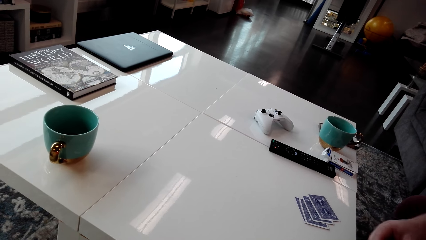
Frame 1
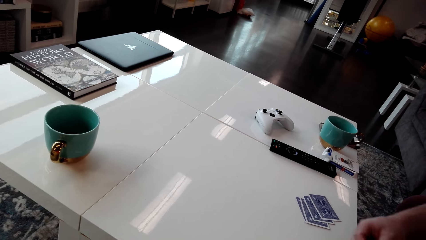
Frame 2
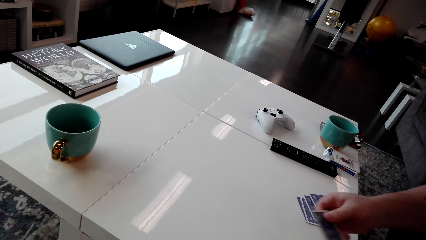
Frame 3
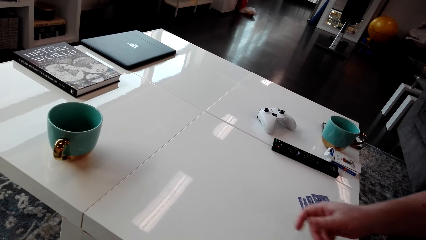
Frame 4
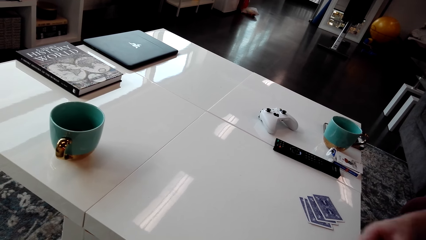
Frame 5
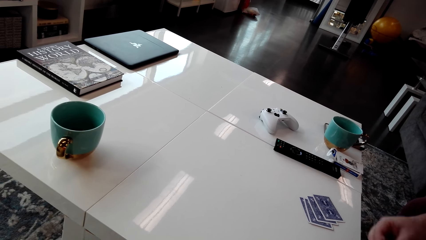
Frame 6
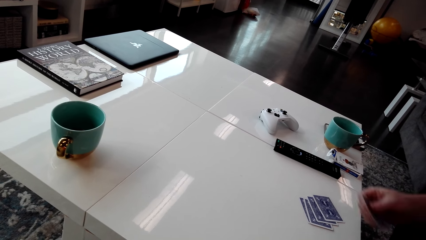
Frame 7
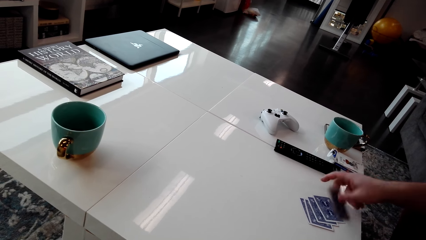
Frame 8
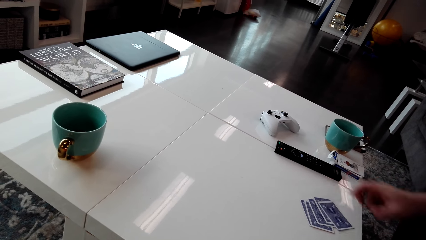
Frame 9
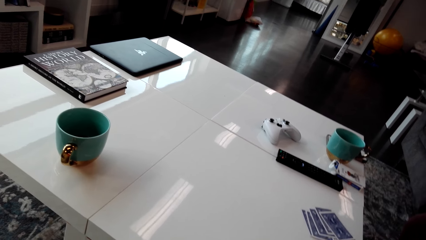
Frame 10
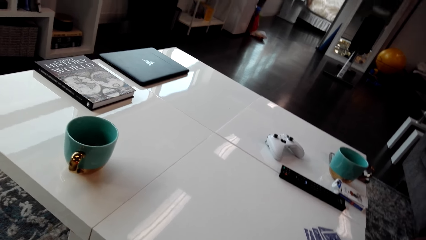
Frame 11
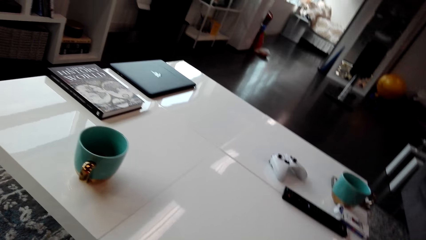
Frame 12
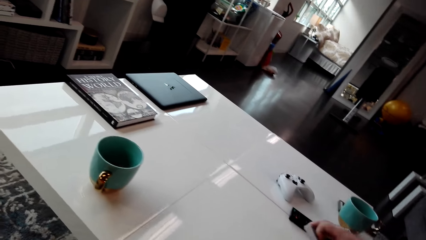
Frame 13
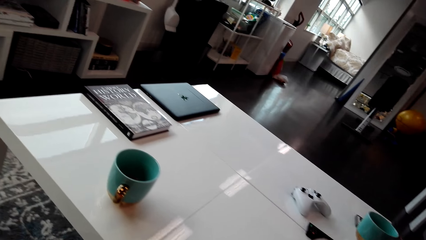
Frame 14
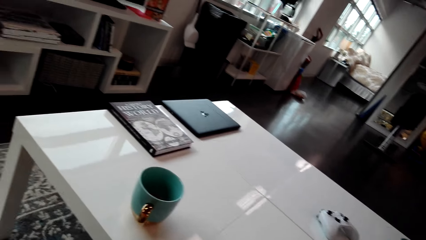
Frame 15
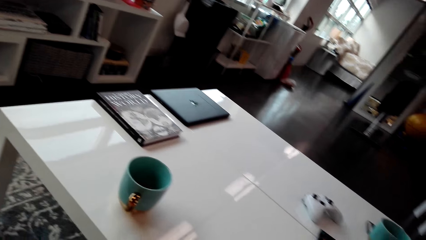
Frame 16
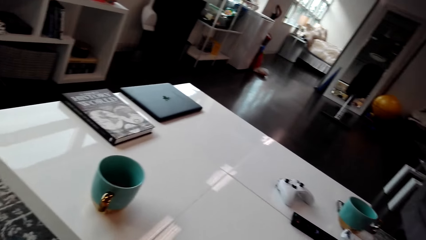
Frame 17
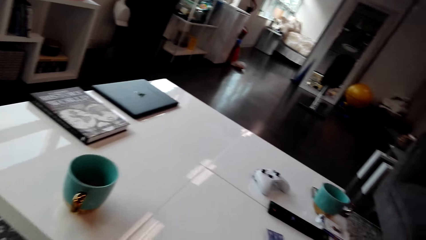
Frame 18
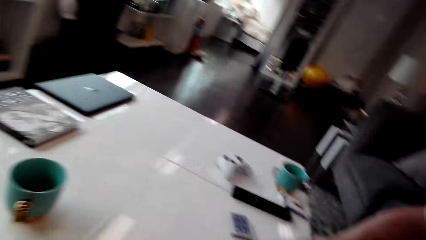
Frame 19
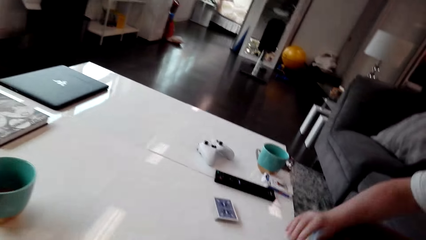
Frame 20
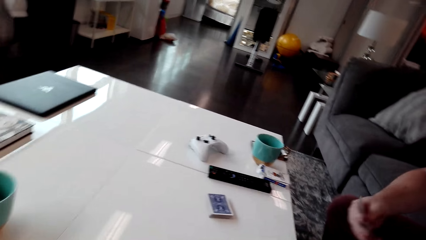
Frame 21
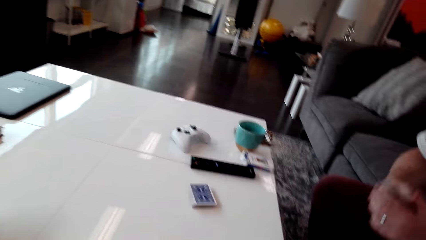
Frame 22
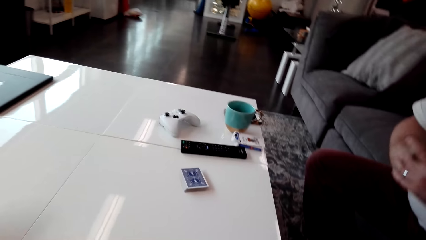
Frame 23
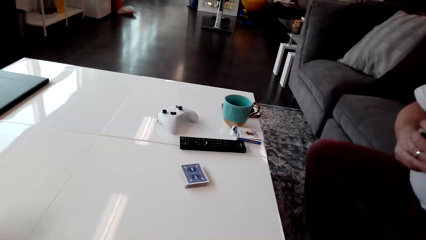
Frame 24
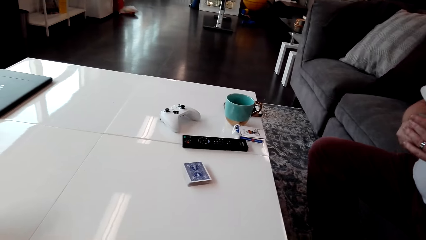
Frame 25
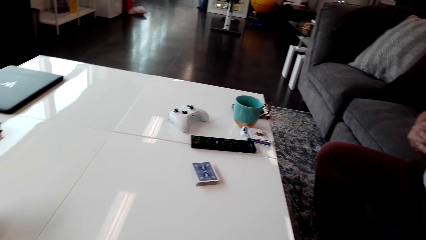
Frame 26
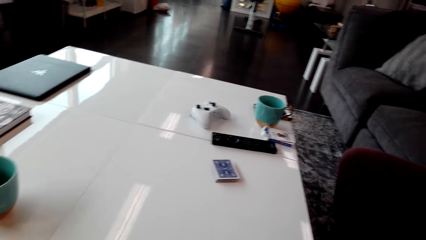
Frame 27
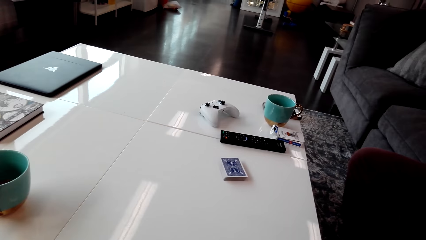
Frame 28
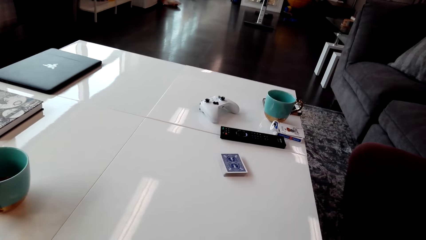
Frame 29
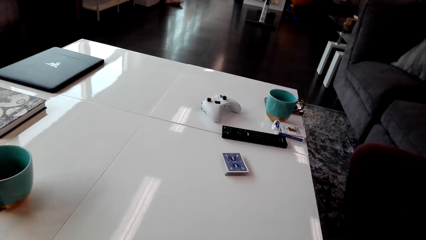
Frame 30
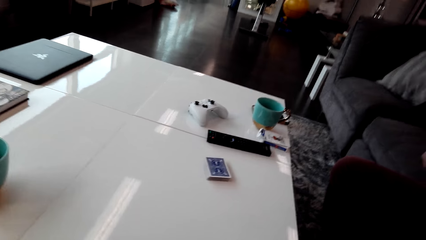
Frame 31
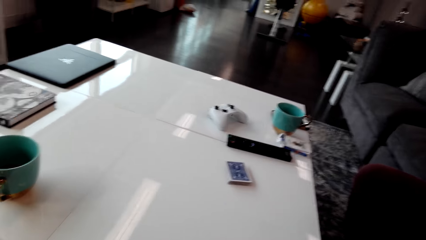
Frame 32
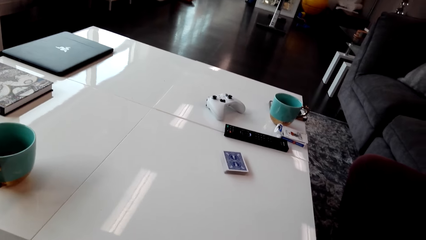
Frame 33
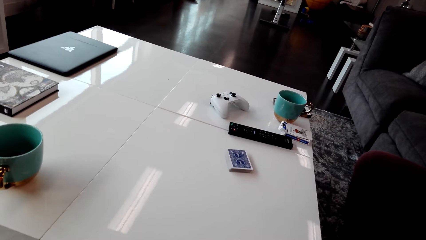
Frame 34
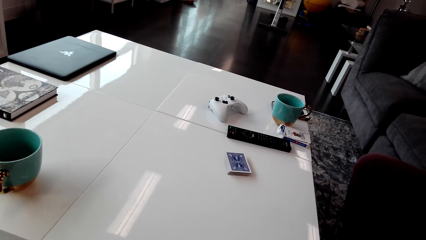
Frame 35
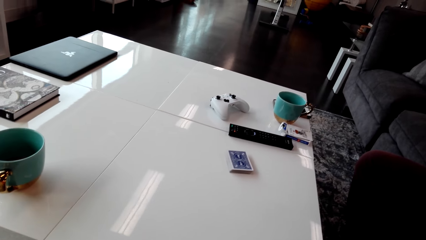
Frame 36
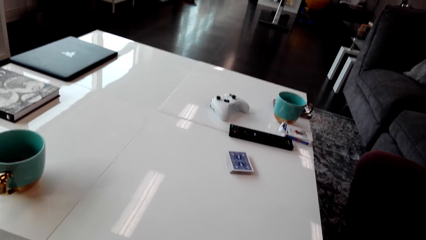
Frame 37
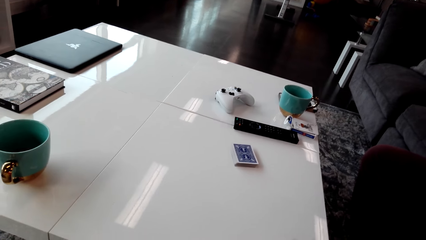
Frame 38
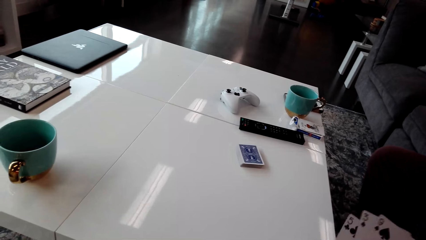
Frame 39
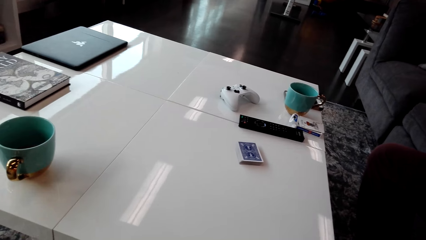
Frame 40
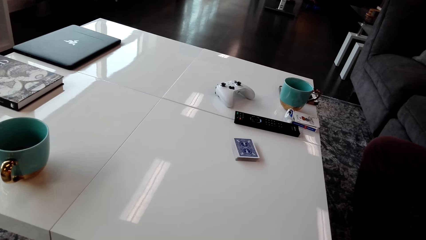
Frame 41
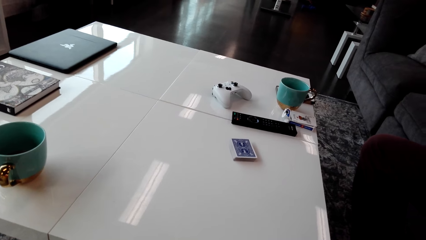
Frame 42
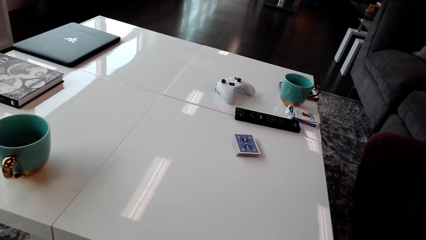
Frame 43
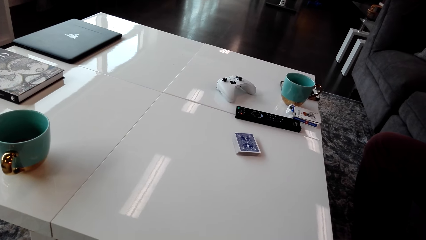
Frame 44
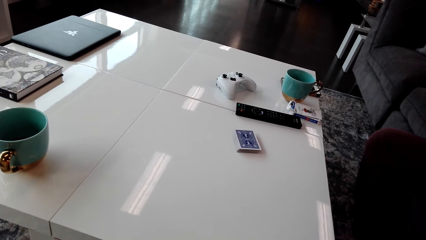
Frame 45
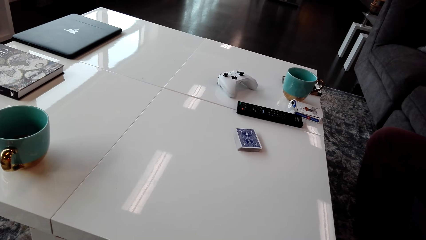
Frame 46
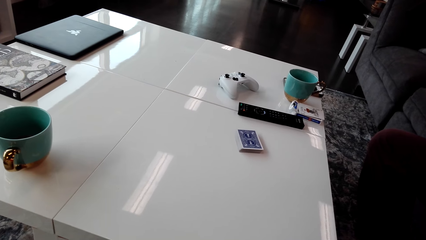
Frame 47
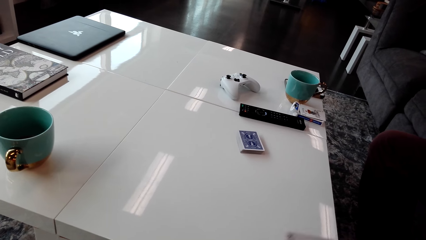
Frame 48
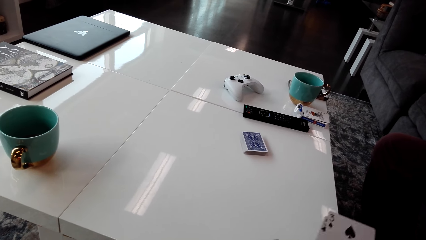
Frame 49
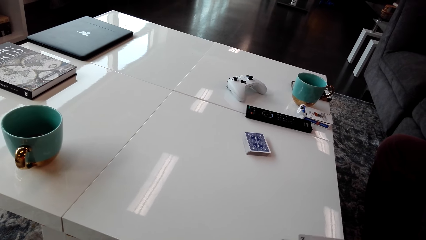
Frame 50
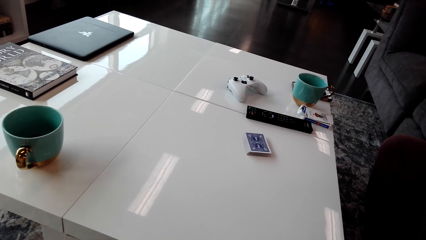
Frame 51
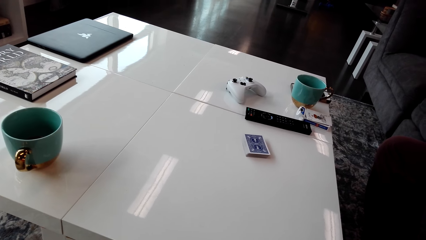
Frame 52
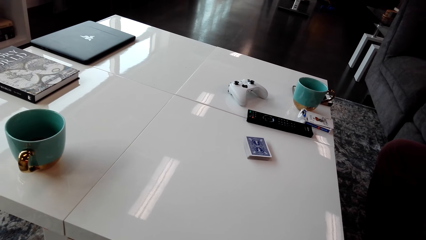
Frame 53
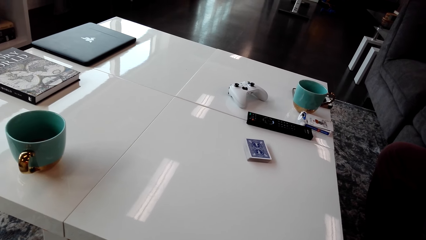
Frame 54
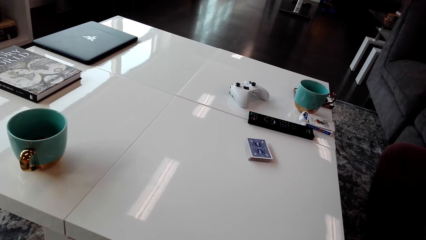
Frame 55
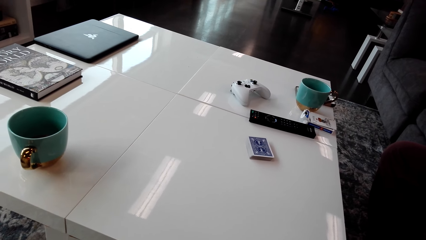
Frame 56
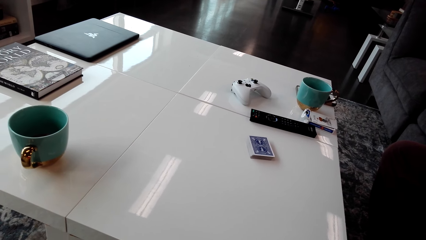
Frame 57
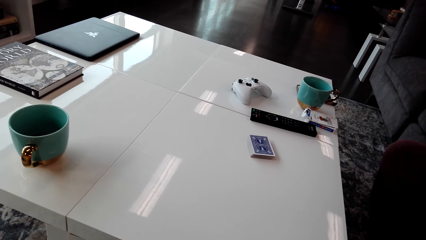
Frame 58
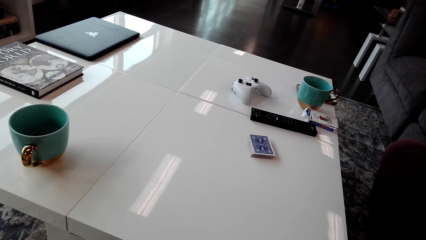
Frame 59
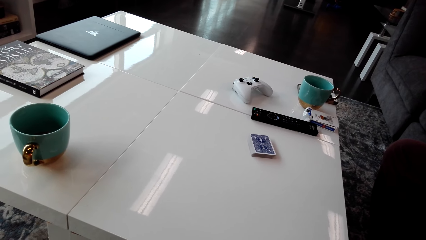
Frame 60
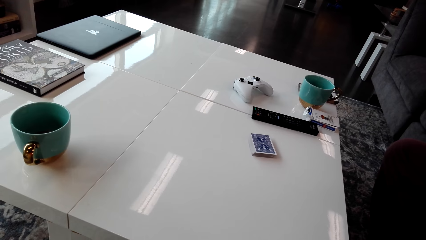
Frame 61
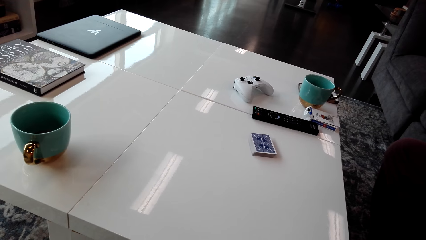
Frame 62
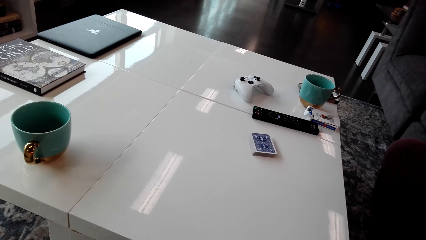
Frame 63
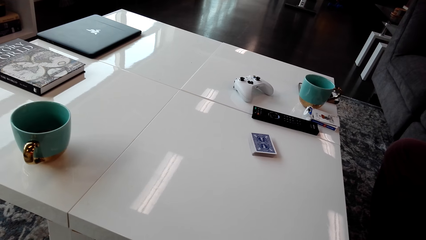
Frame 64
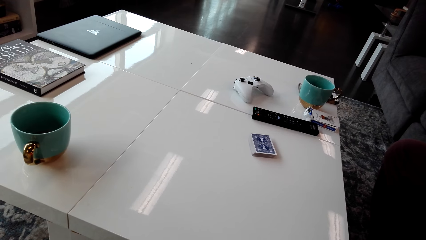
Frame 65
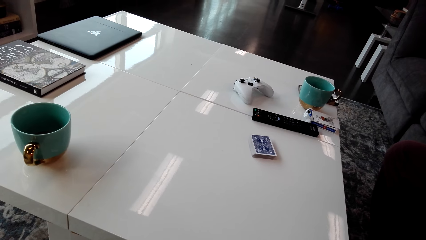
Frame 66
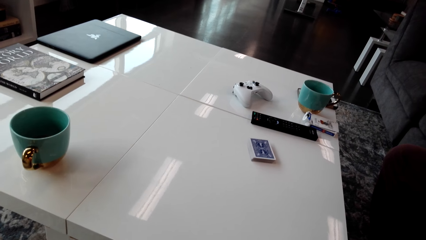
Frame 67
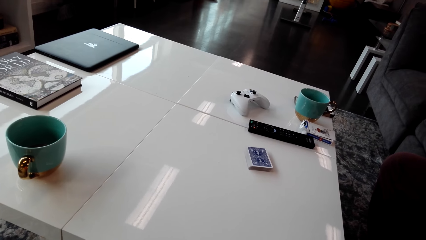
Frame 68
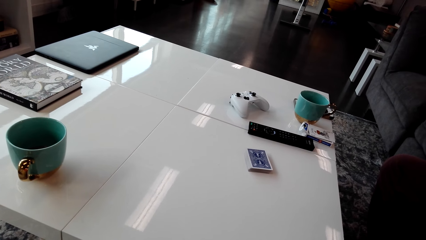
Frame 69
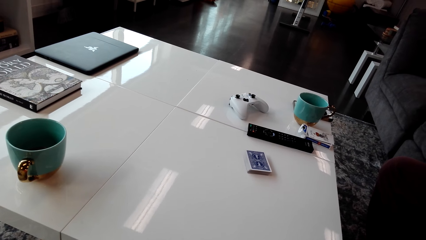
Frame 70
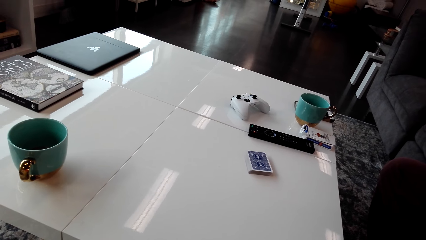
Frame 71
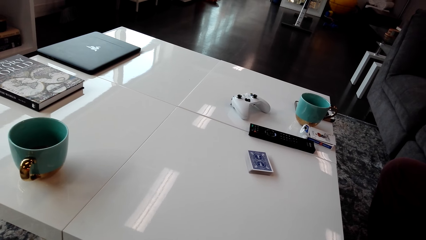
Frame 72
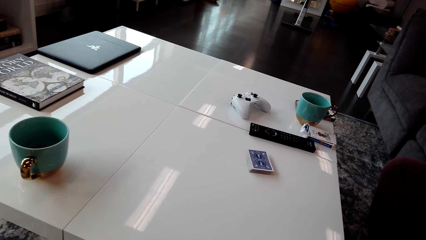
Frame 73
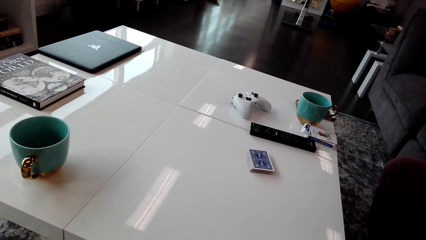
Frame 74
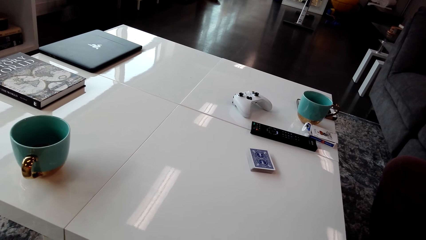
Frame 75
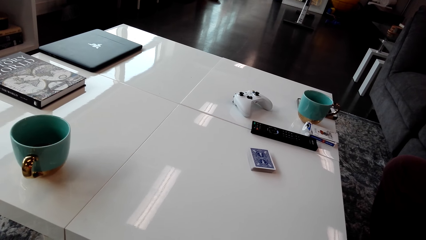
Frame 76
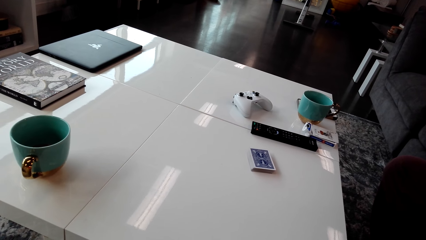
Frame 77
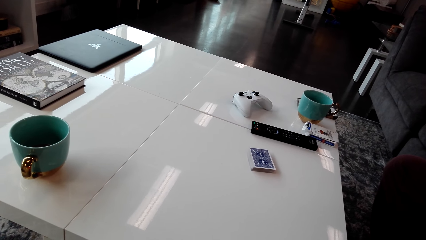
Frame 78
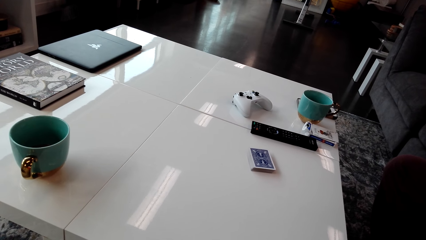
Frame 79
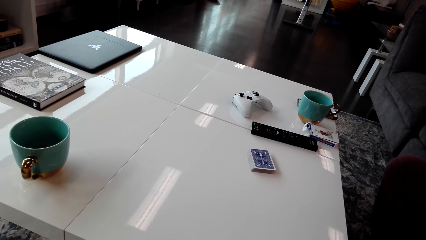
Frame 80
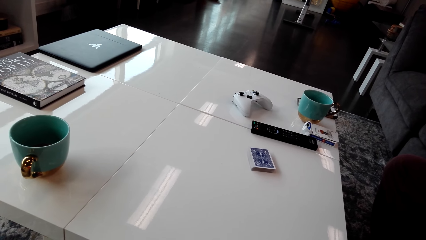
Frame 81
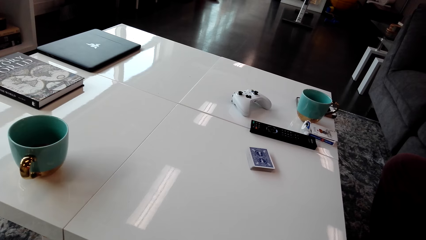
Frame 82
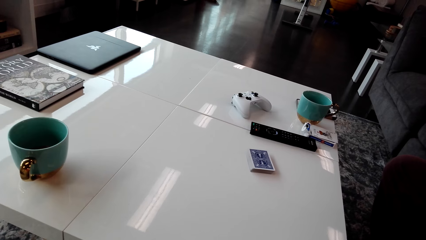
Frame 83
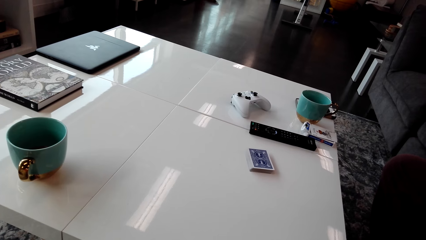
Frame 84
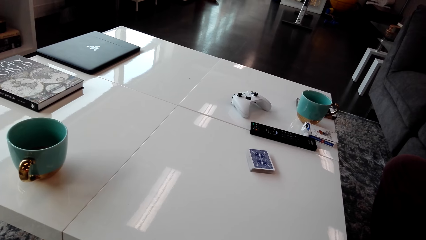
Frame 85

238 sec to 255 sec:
A person picks up the cards from the table. The camera wearer stares at the cards on the table. He organizes his cards, moves the cards on his hands and stares at the cards on the table.
